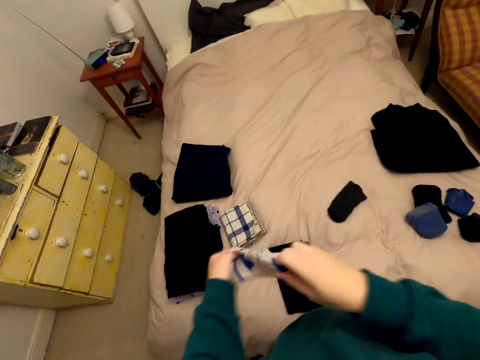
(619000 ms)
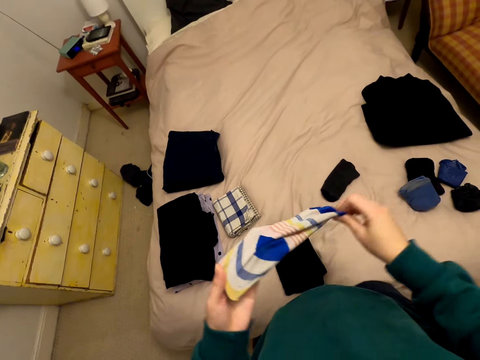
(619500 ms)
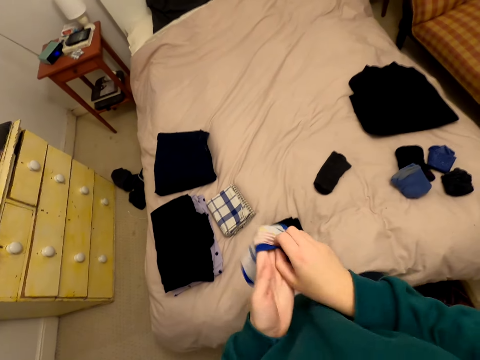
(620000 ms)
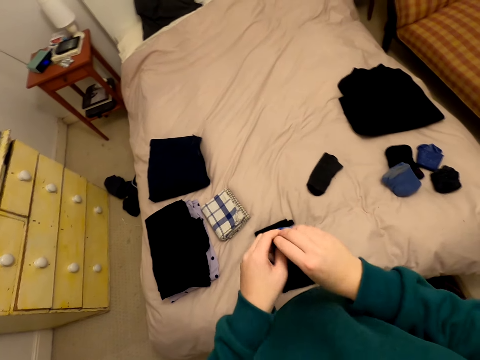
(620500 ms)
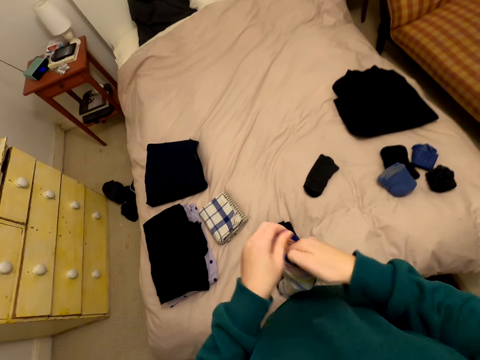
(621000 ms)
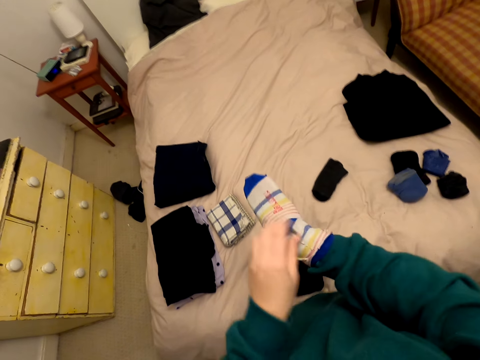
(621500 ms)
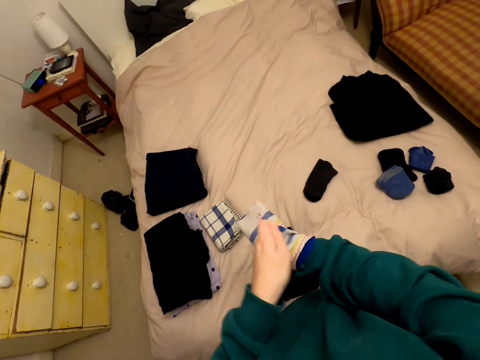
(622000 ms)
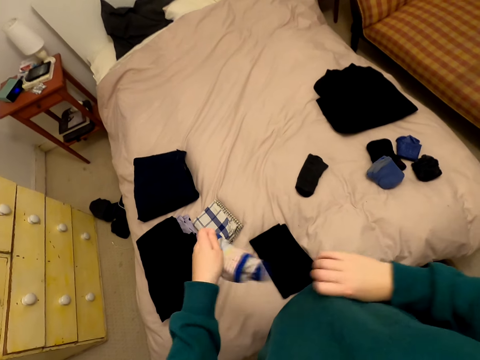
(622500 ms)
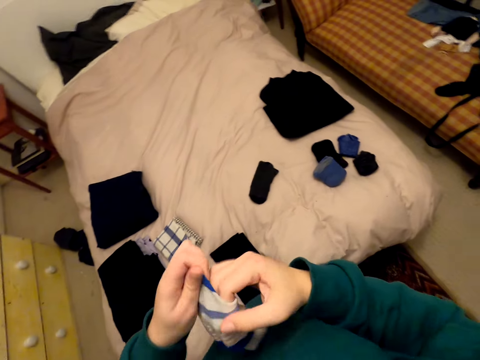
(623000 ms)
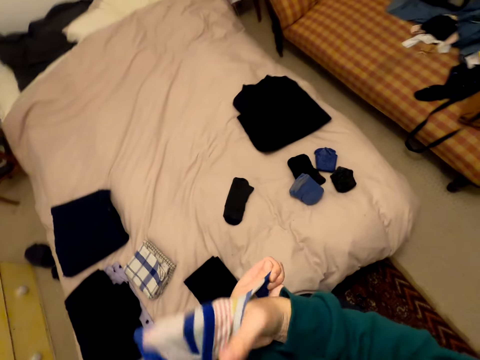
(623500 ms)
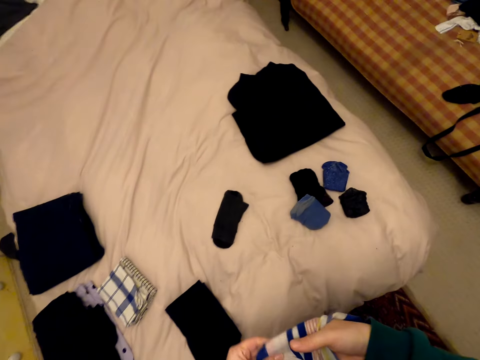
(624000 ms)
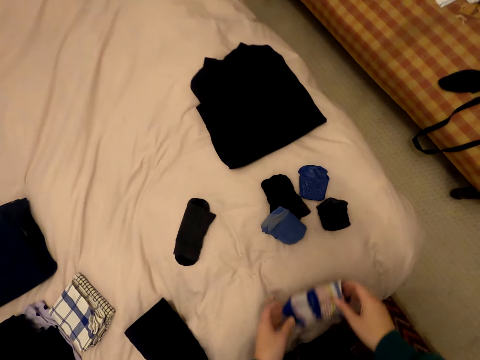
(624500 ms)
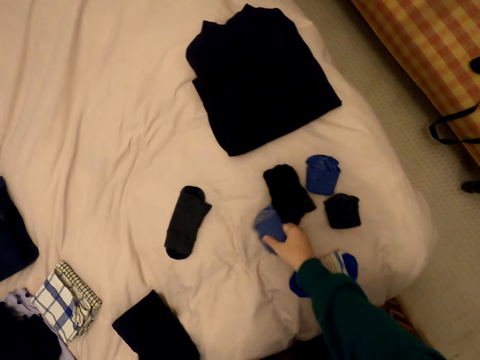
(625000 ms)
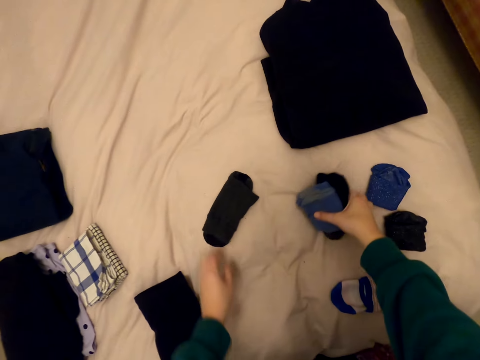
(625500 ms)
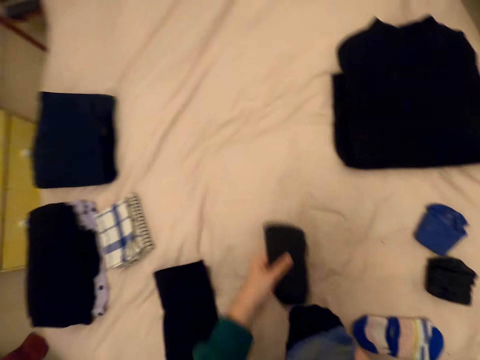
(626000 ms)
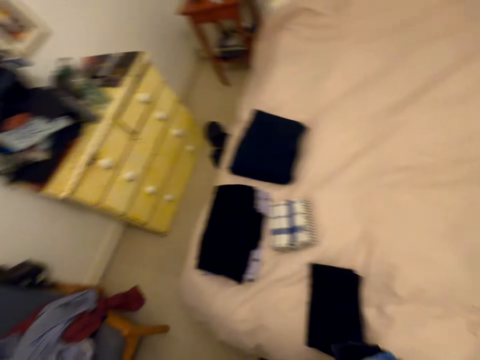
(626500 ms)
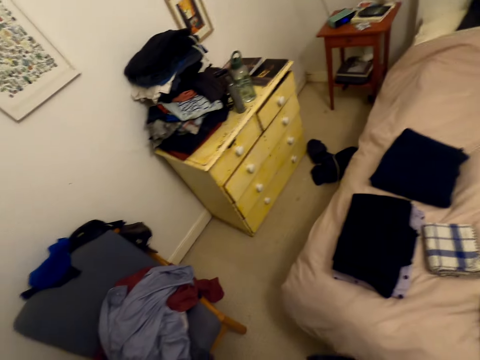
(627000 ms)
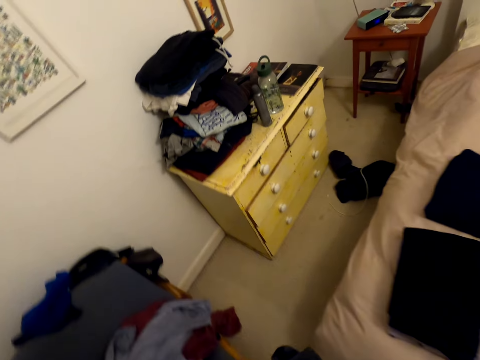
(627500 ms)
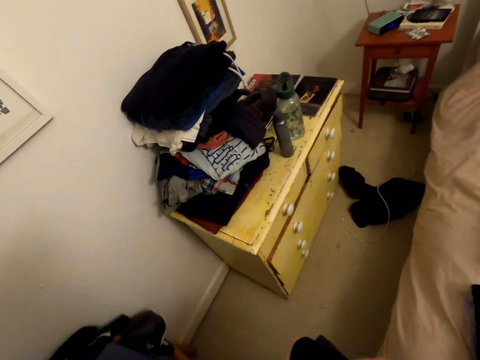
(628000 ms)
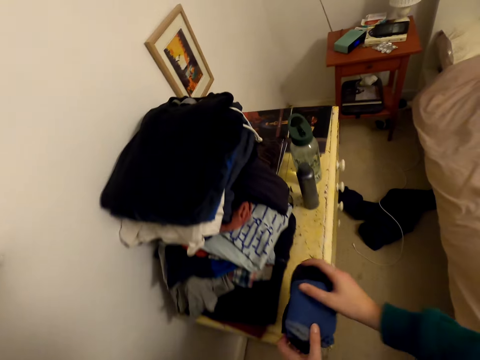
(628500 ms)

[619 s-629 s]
The camera wearer holds the socks. They put the hand in the sock. They fold the socks. They put the socks on the bed. They pick the socks, hold the socks, and walk toward the drawers.

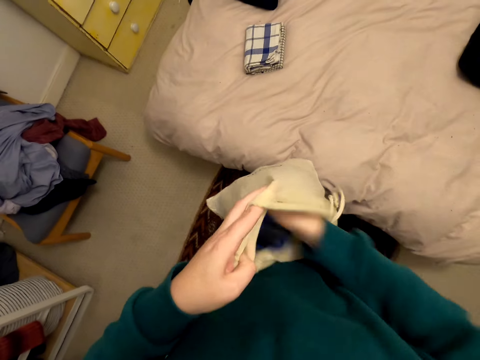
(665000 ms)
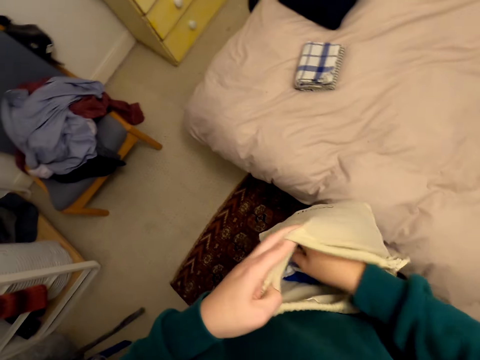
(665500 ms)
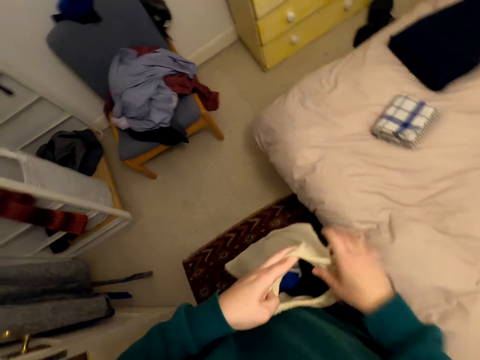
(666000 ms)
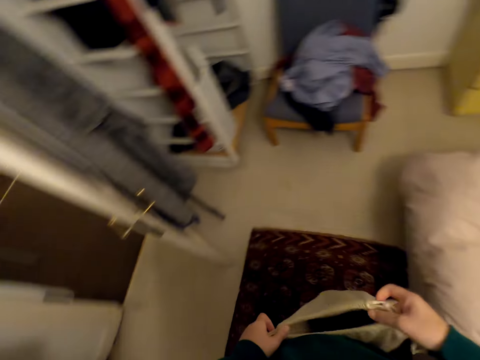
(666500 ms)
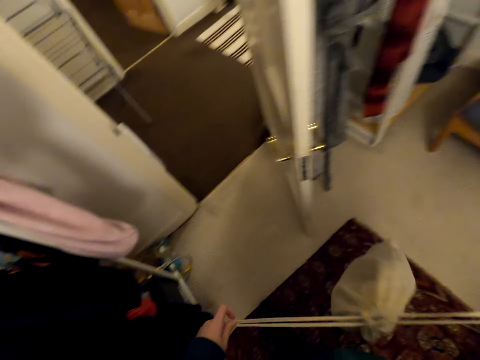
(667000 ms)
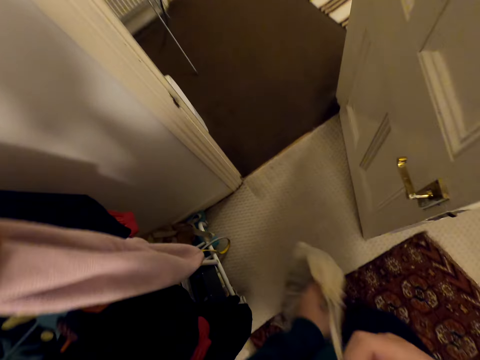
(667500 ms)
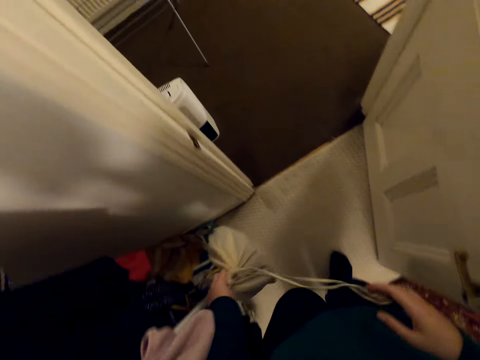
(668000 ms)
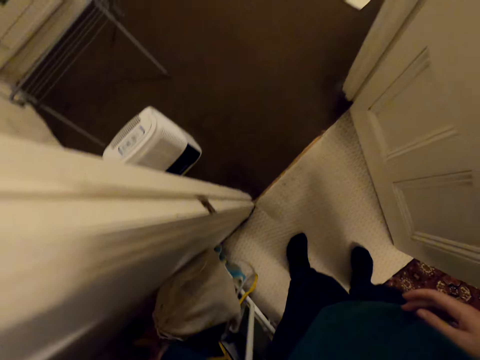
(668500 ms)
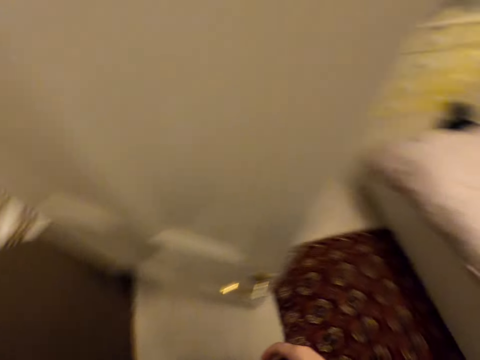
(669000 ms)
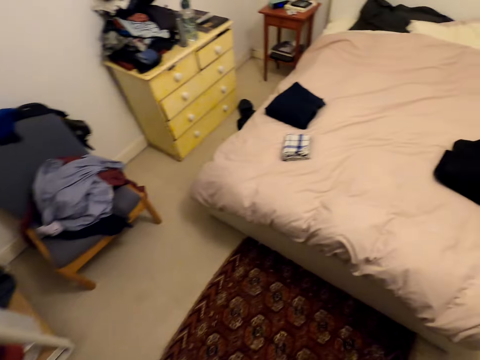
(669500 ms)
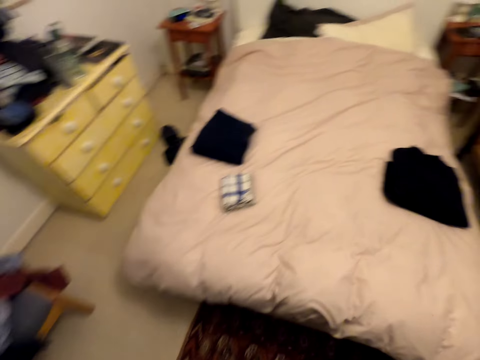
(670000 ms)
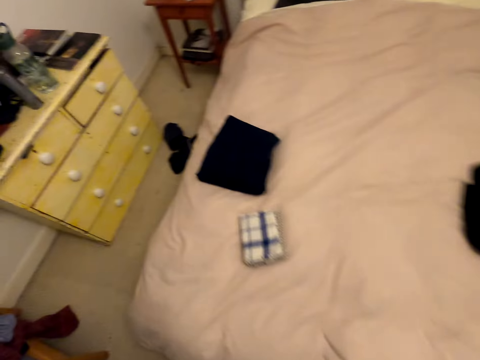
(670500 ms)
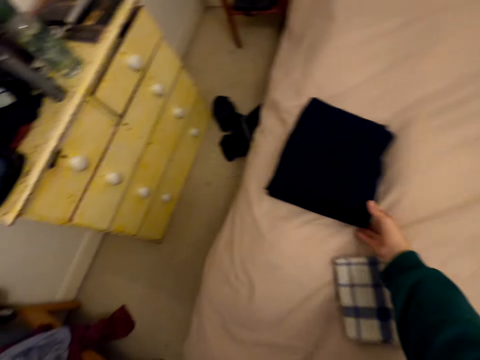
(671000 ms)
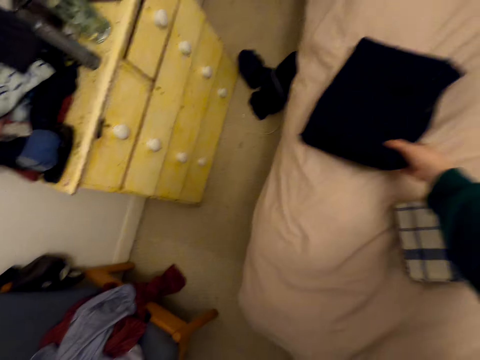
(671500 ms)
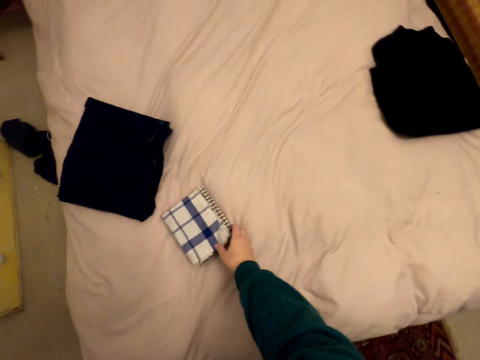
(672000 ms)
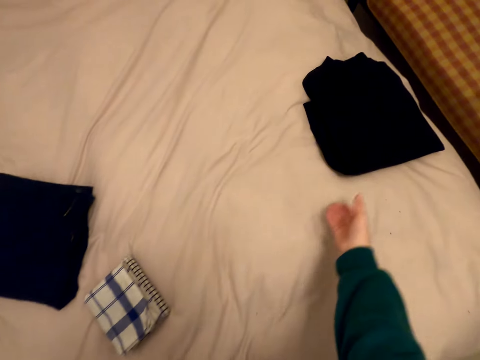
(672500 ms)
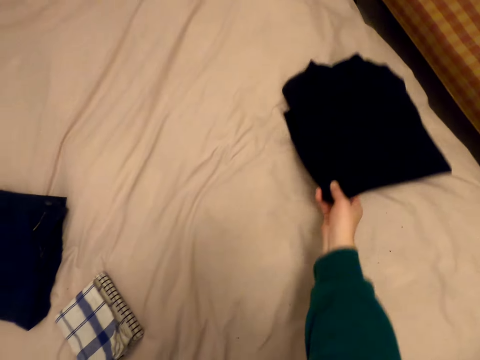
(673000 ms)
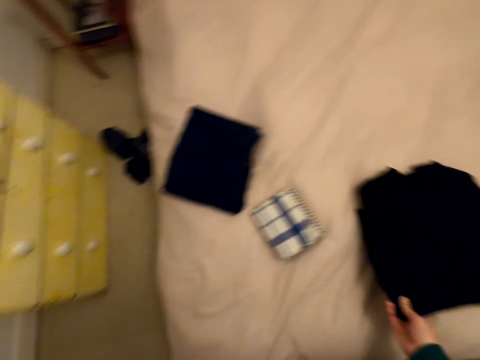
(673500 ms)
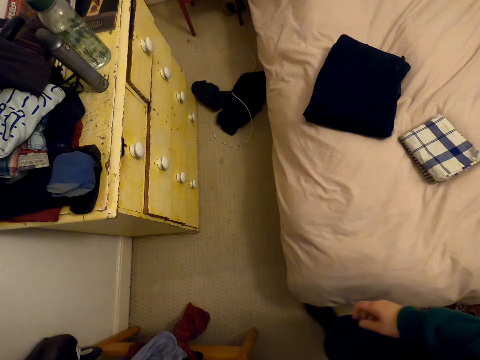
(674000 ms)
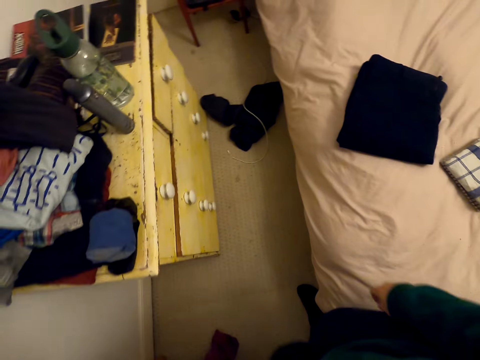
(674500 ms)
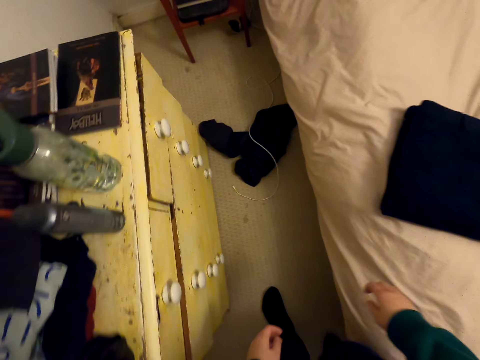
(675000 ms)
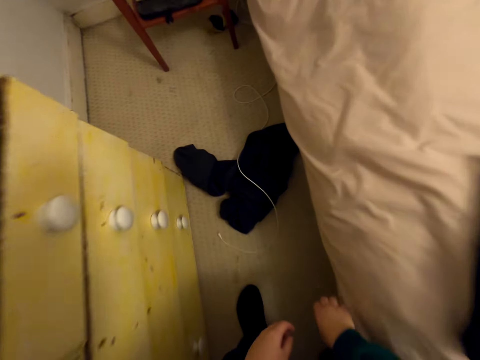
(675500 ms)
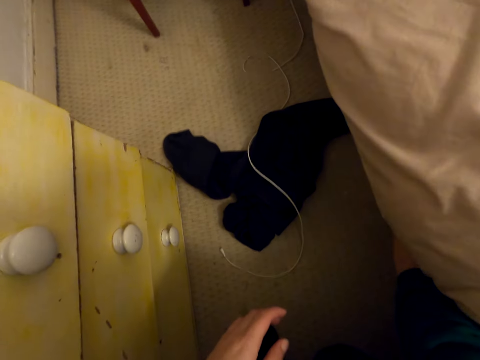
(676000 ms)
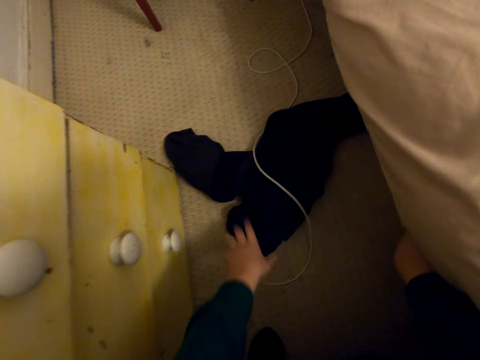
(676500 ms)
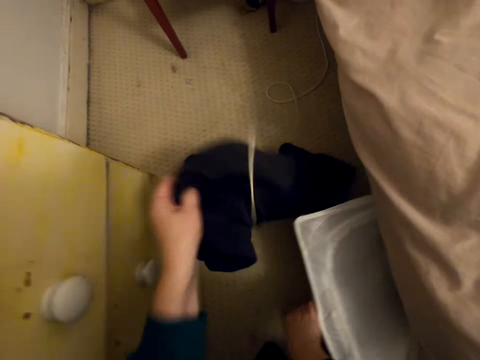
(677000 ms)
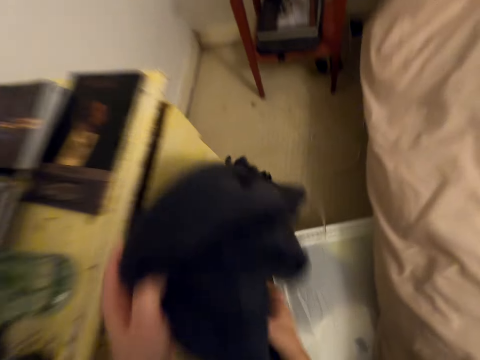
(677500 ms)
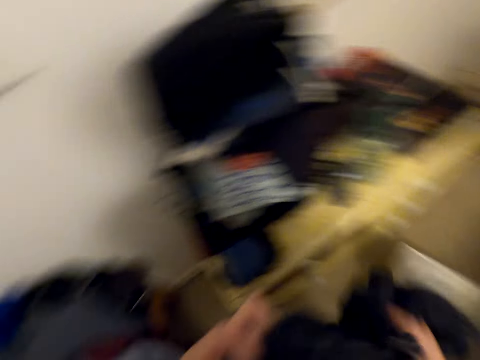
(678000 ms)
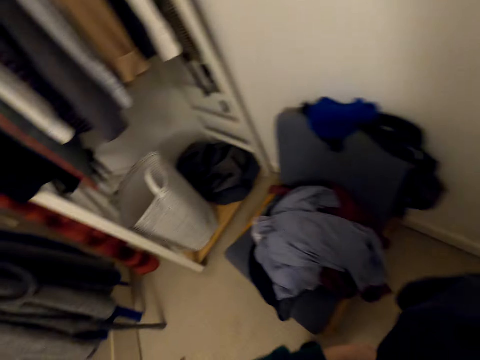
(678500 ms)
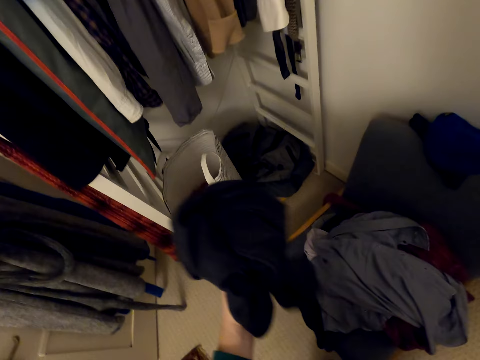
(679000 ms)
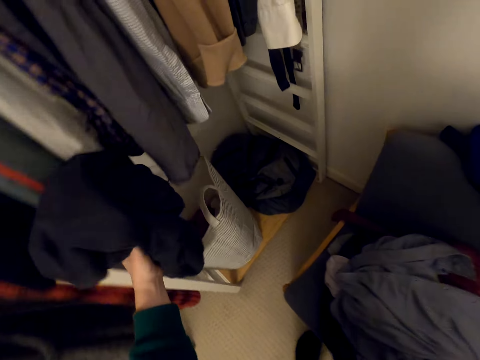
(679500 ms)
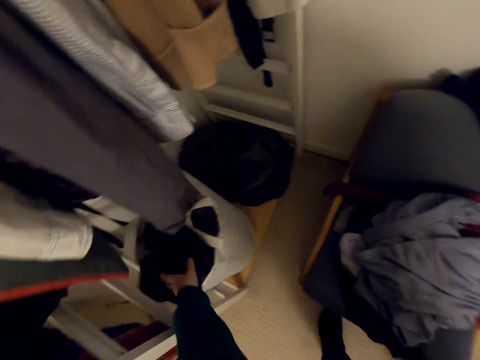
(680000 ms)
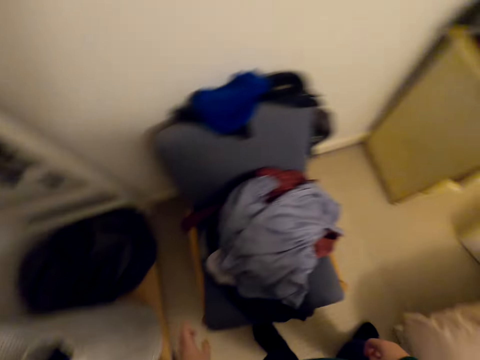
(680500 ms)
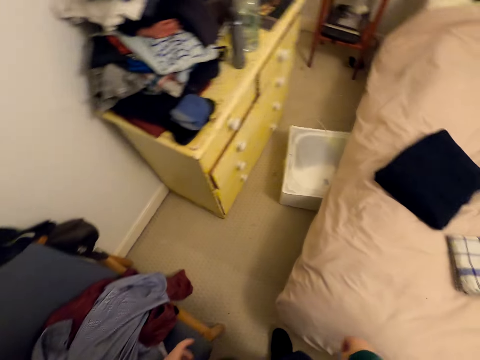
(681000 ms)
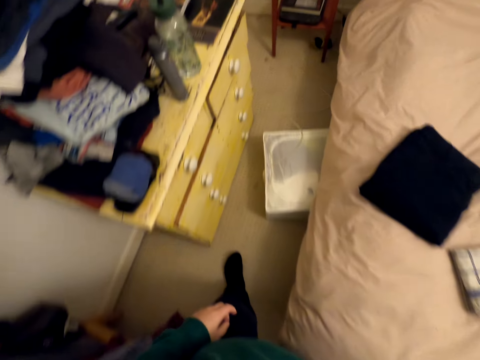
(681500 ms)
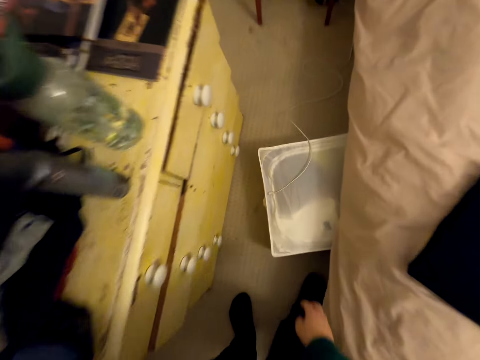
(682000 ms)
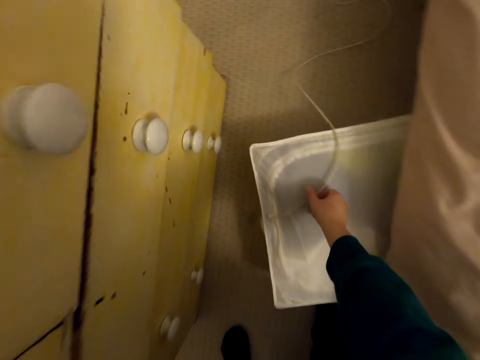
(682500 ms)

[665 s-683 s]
The camera wearer puts the socks in the bag. They close the bag. They put the small bag on the floor. They walk toward the bed. They pick clothes from the bed. They touch the cloth. They move the cloth on the bed. They move beside the bed. They remove a box under the table. They pick the cloth, hold the cloth, and put the cloth in the basket. They walk toward the box.
